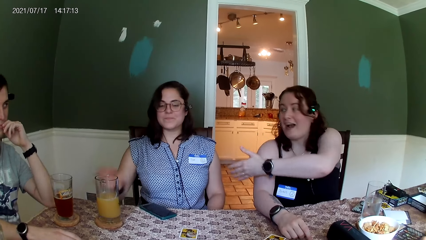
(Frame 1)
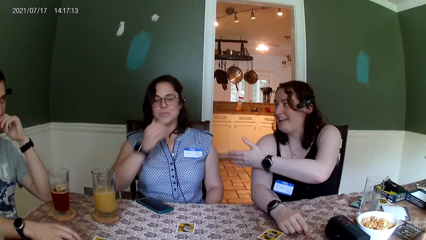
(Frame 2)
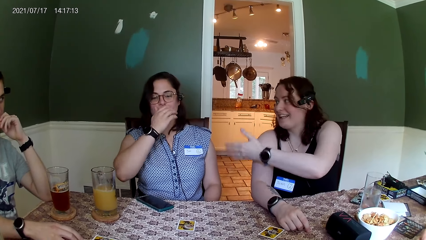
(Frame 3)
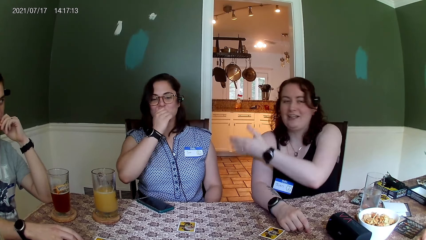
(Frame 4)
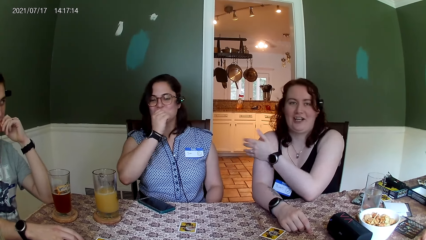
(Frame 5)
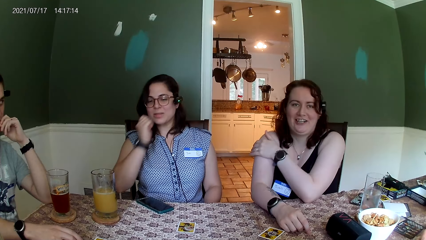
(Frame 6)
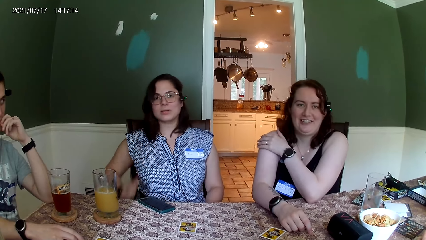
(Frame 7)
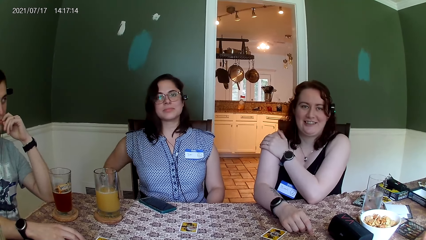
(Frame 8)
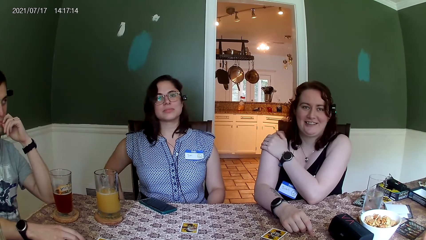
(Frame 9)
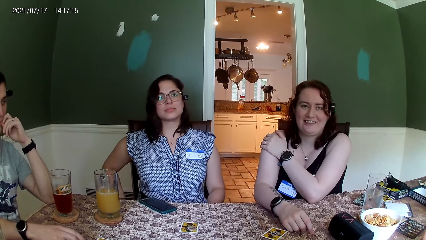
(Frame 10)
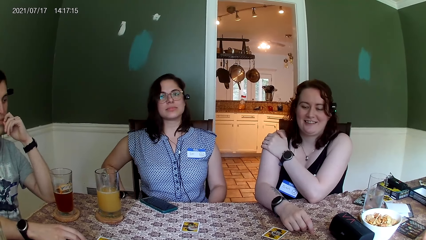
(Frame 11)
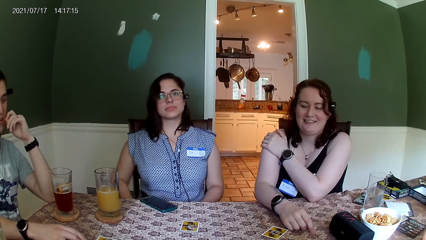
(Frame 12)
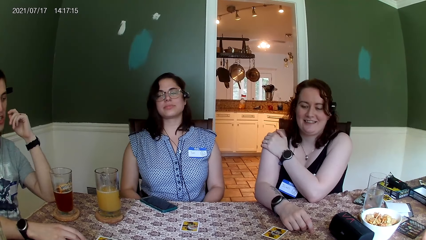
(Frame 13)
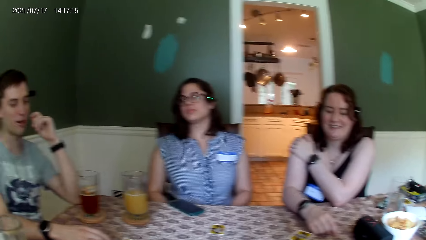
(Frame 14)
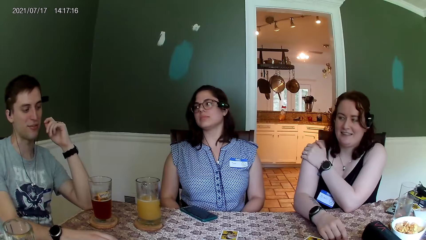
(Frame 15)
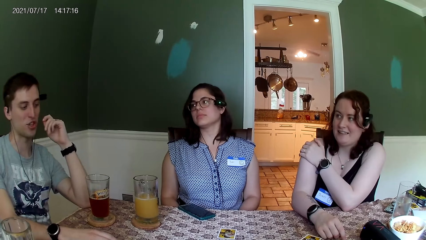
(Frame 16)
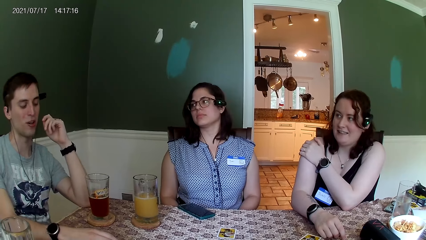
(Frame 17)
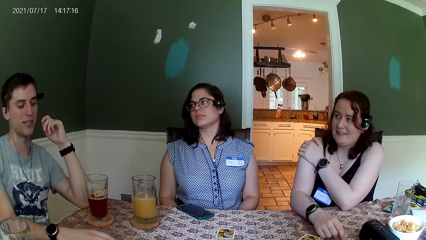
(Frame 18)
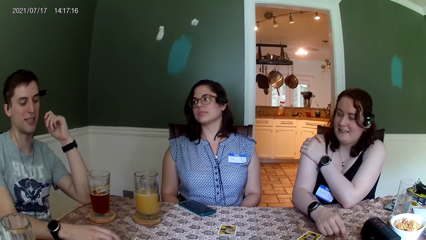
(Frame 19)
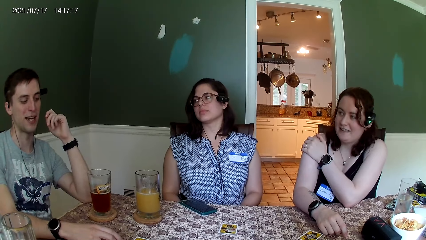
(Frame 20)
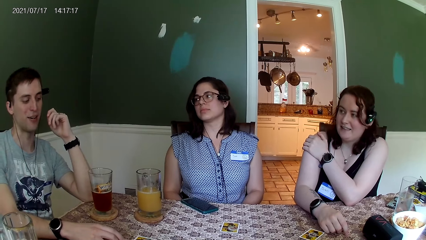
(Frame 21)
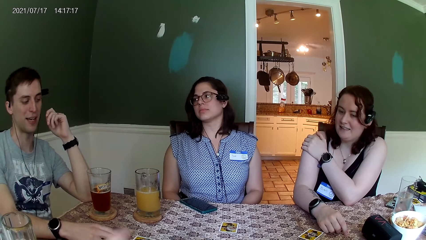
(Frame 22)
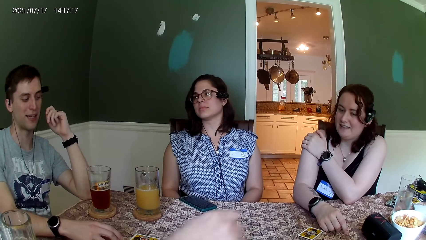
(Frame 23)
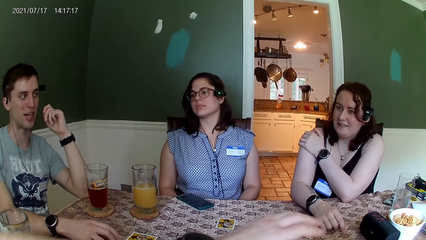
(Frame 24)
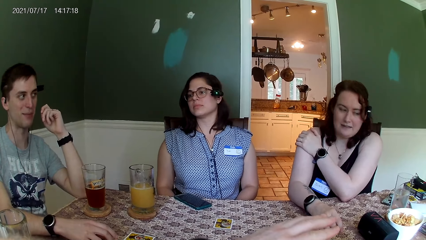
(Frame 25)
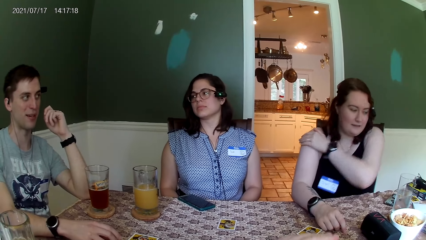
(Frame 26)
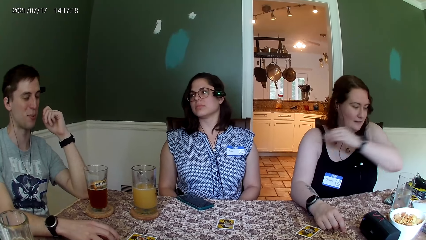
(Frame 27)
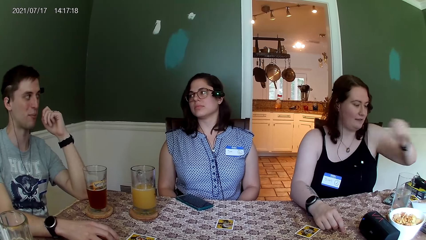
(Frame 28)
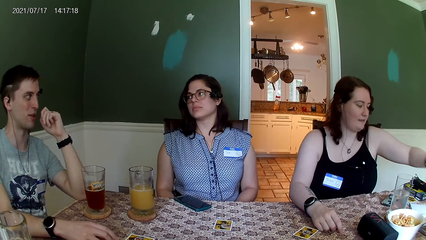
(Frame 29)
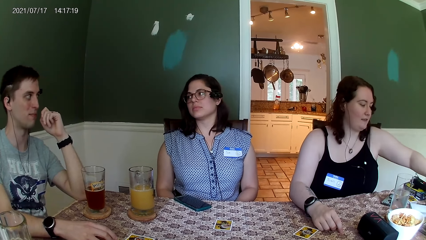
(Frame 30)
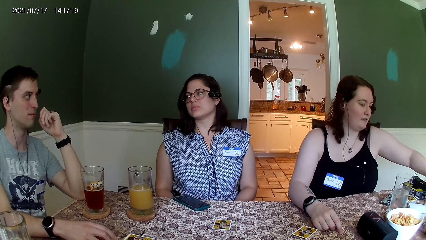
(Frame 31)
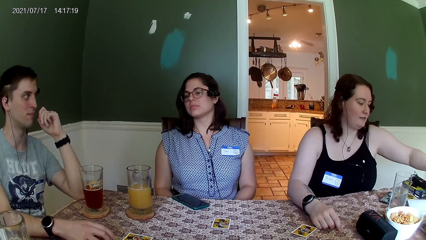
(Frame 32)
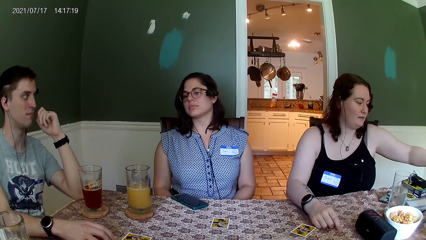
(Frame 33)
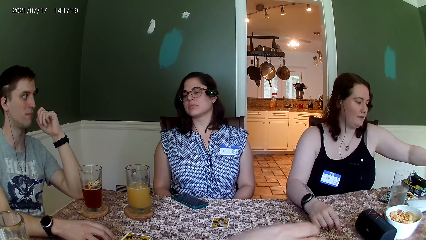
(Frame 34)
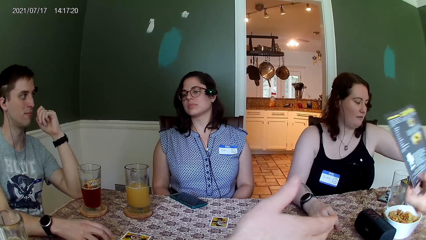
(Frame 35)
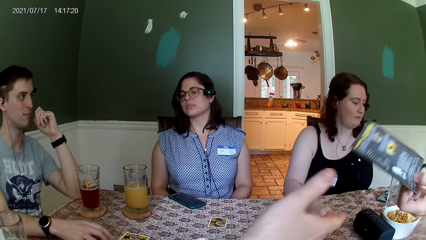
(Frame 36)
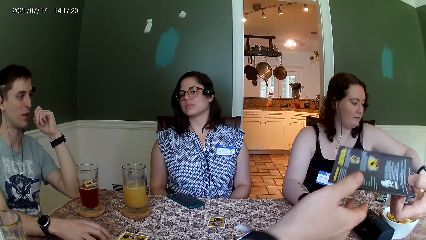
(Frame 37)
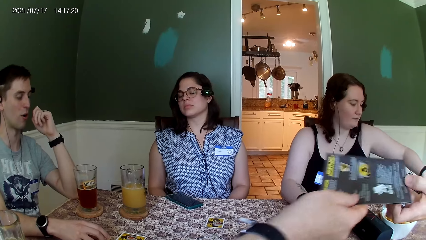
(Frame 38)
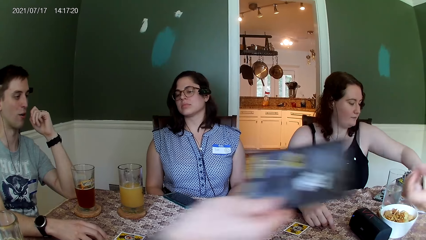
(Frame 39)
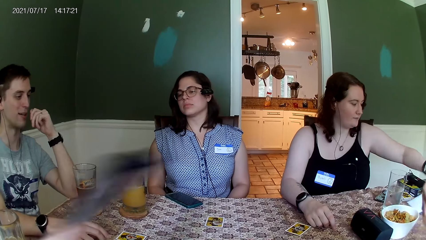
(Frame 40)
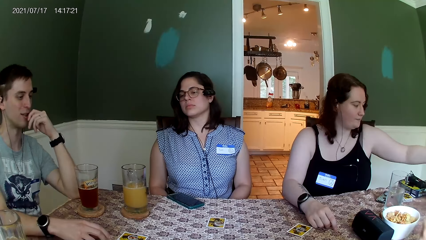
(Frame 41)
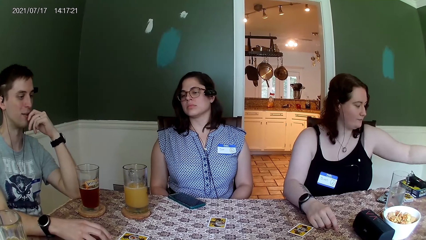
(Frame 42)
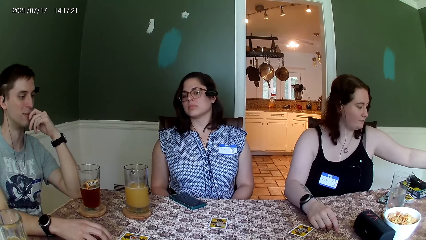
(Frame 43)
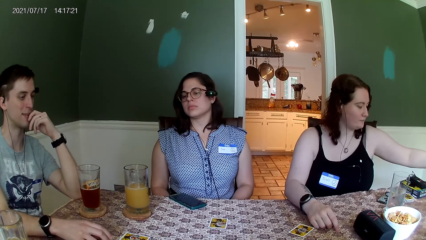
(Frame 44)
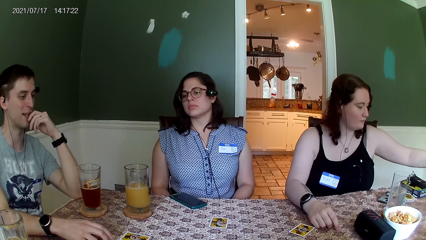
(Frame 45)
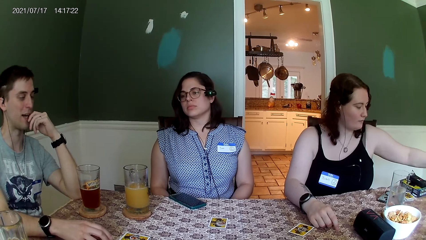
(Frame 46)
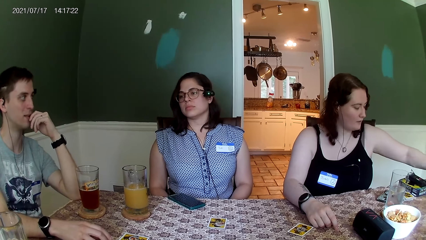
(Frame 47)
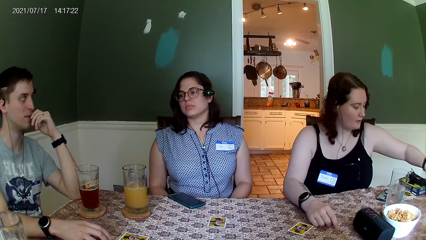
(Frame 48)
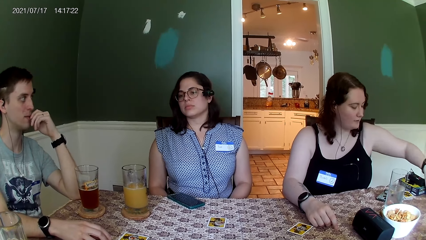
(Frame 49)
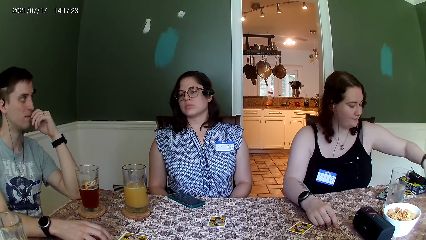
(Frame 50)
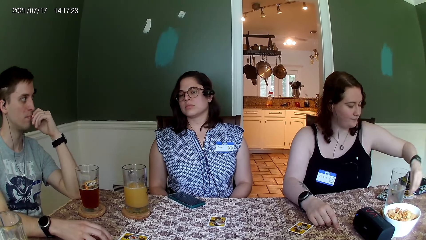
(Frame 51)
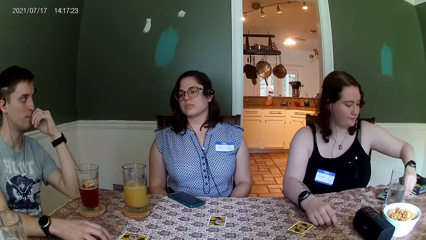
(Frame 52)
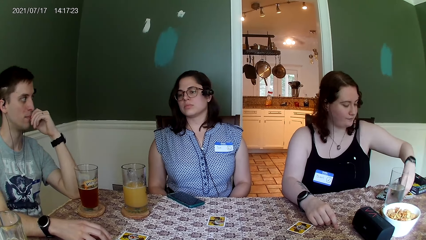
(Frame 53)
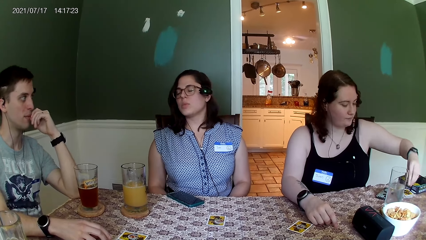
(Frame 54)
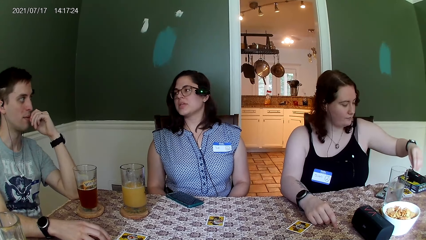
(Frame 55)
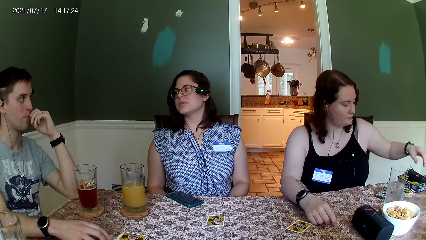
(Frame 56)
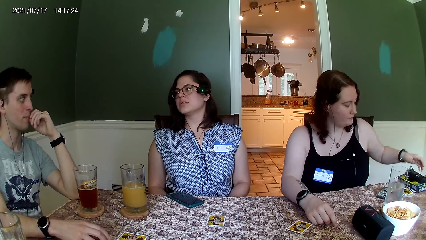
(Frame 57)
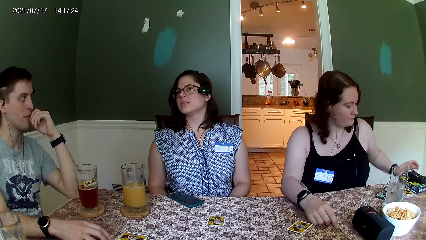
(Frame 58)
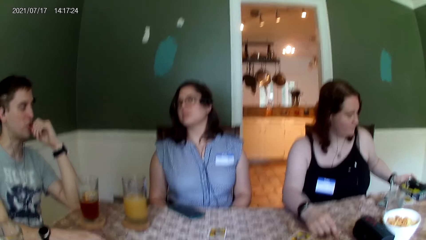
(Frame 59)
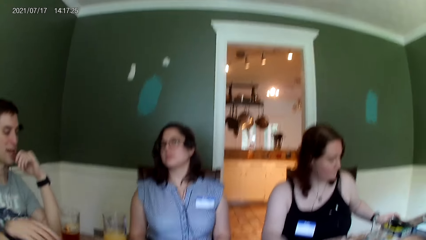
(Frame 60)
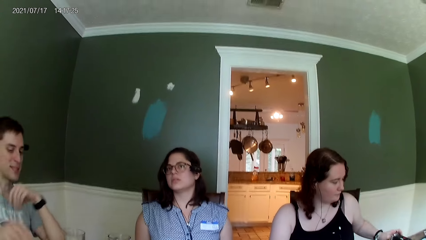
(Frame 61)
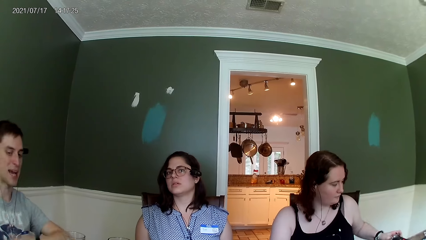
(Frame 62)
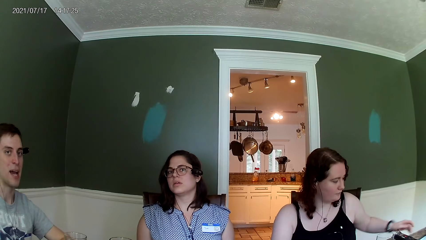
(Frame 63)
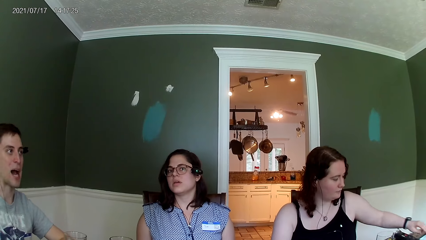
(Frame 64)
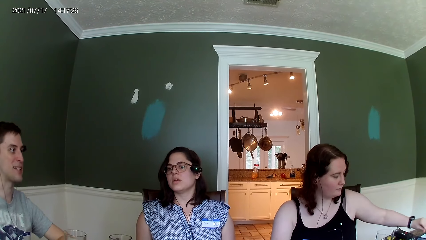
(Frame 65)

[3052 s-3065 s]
A man speaks to the group of people at the table. Another man speaks to a third man. The third man passes a leaflet to the second man's right hand with his left hand.

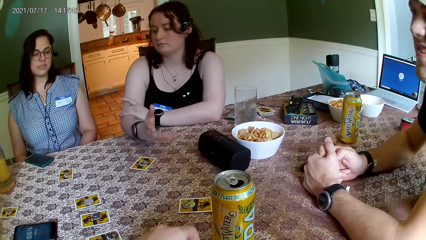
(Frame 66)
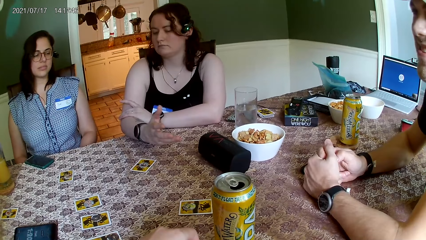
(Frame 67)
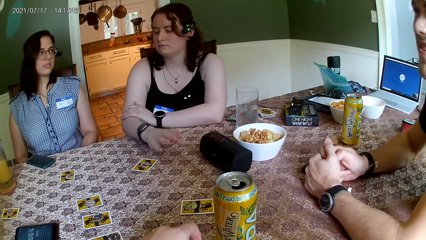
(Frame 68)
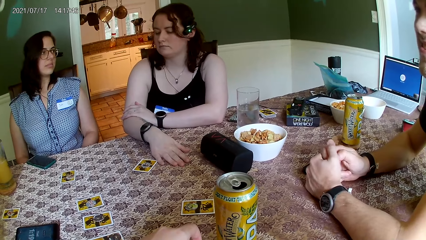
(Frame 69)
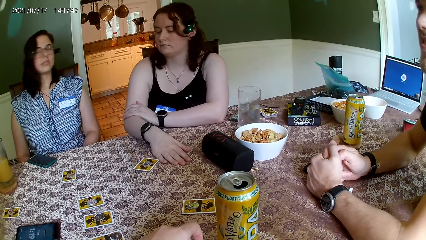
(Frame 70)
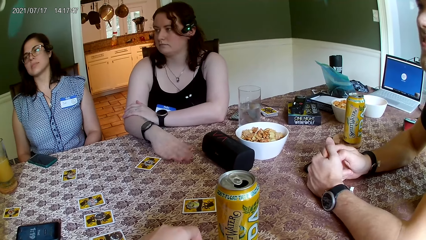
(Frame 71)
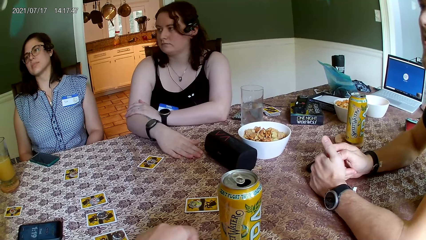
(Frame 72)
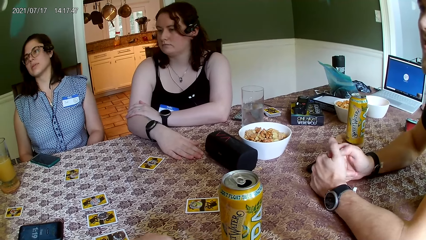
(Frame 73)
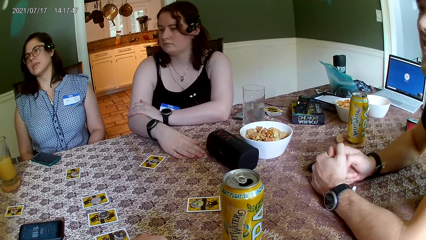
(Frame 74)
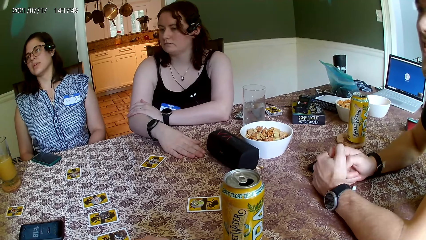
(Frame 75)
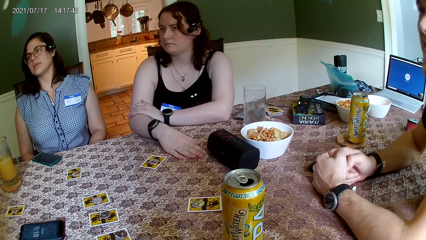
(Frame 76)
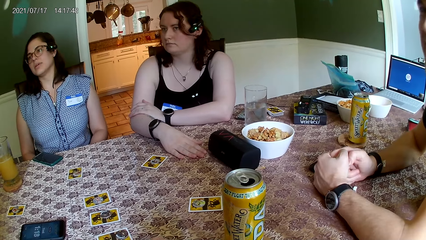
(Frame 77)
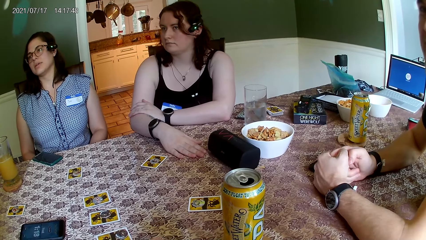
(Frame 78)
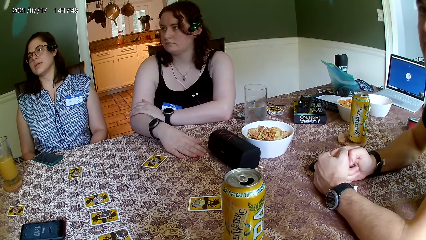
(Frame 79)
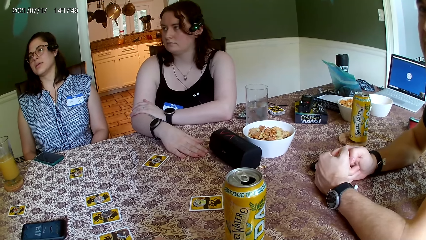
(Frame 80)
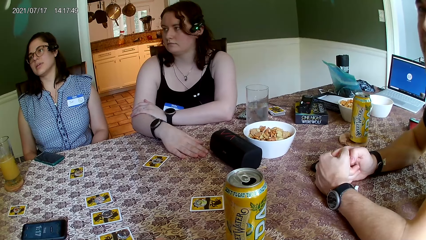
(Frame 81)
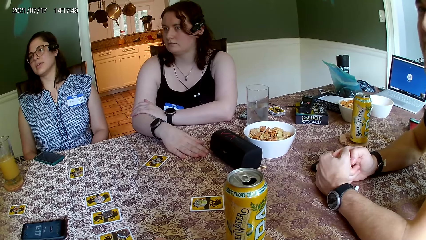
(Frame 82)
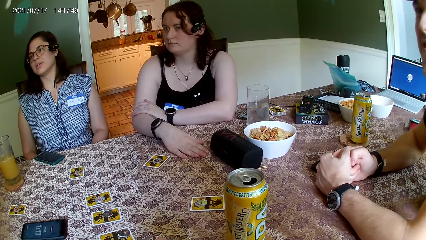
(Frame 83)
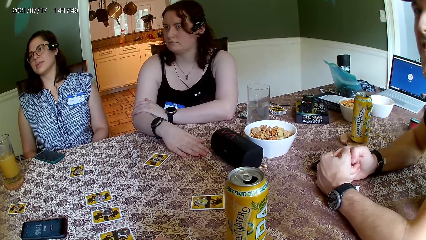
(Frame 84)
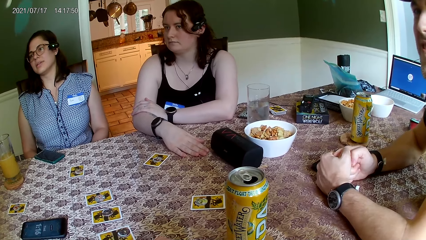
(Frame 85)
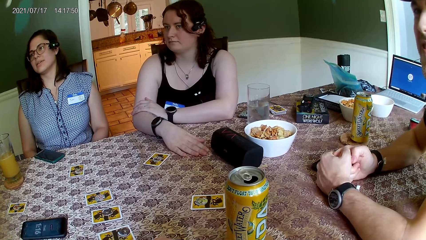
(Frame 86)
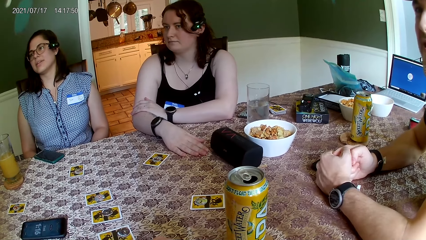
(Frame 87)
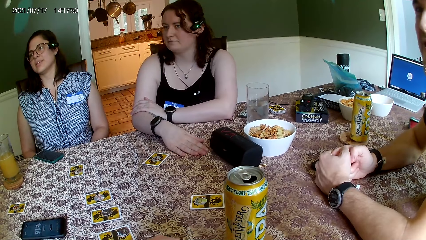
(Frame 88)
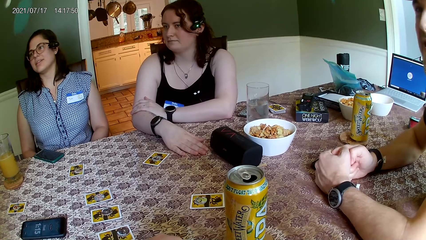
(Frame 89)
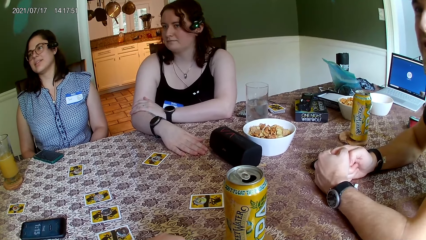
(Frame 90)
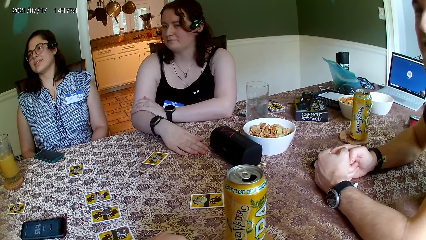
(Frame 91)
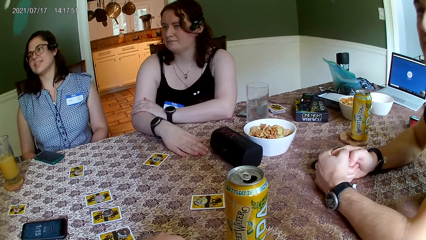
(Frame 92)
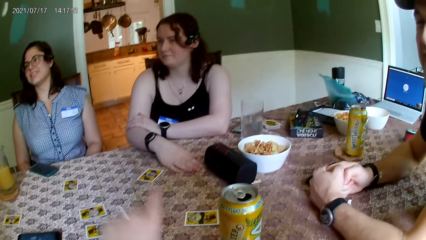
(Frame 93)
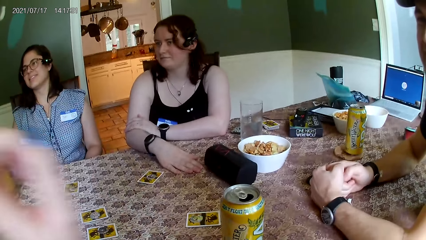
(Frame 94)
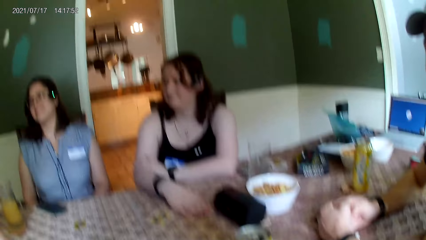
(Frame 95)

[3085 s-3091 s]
A man replies to another man. The camera wearer speaks to the first man.
